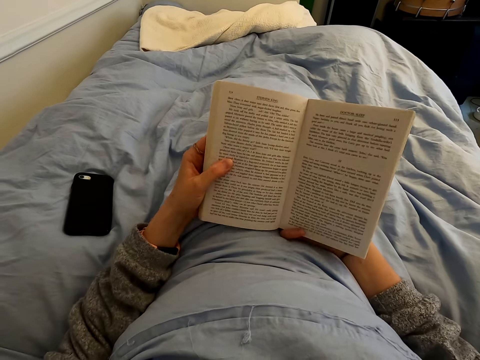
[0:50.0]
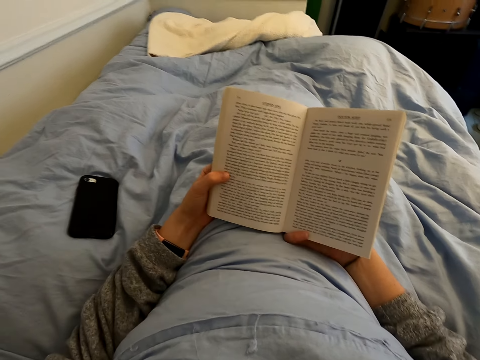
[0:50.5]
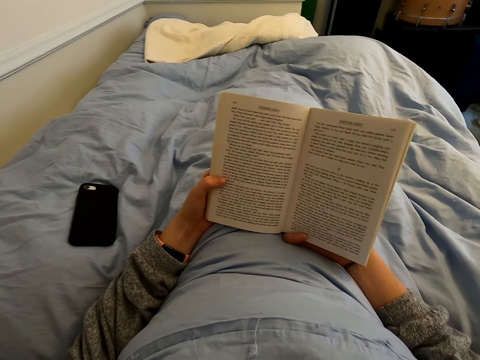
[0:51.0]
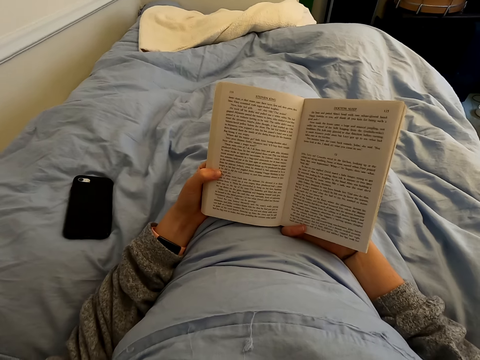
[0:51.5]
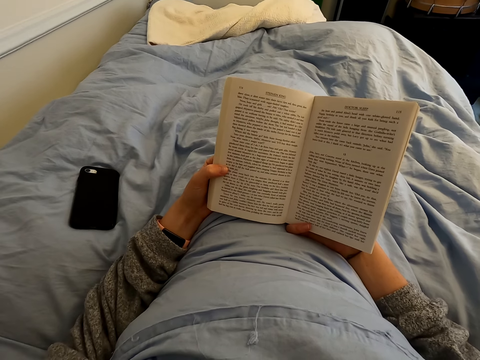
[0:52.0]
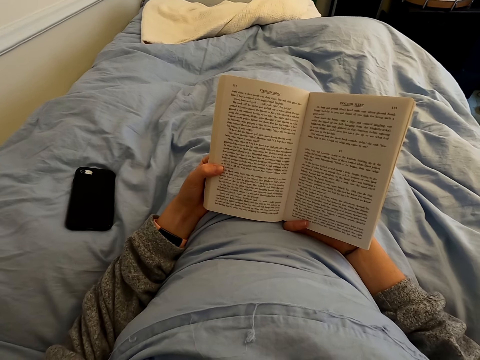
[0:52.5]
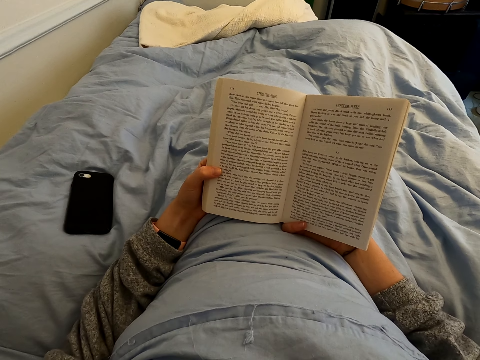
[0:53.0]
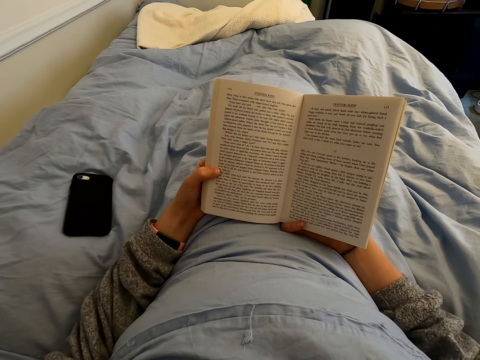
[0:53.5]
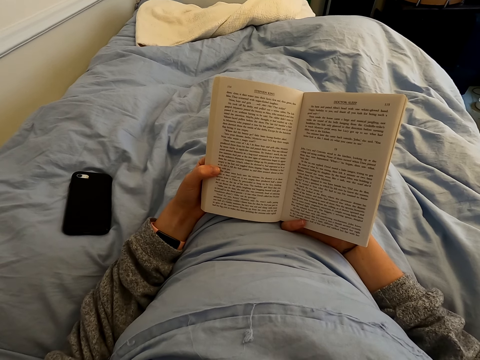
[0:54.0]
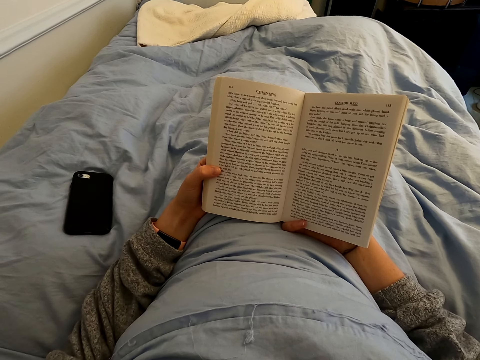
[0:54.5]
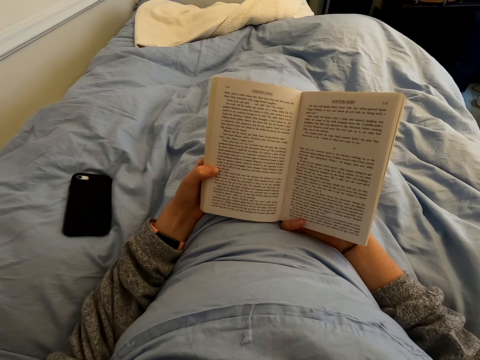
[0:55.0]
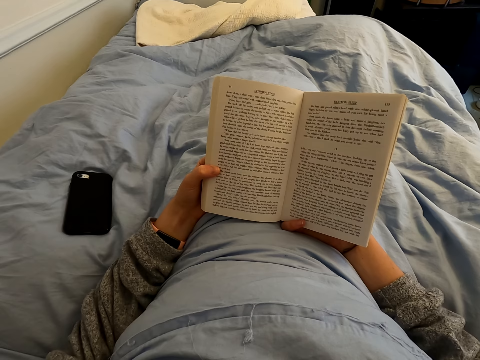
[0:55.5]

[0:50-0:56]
The camera wearer reads the book.

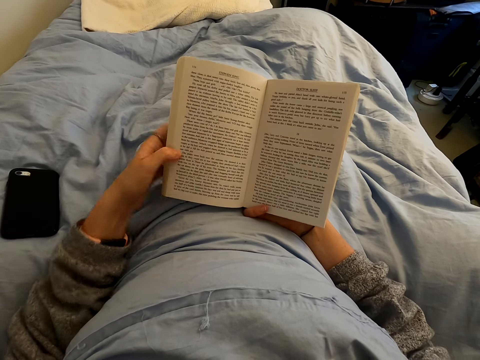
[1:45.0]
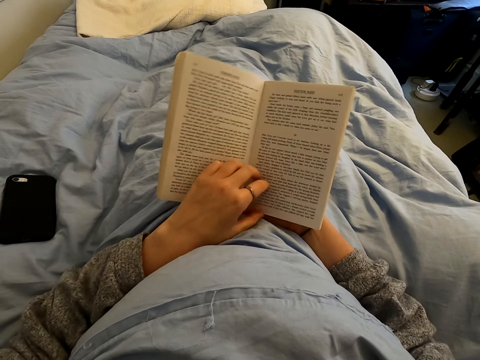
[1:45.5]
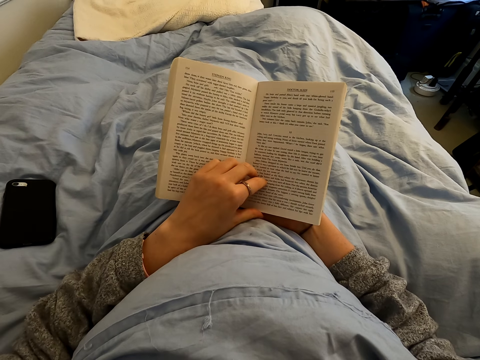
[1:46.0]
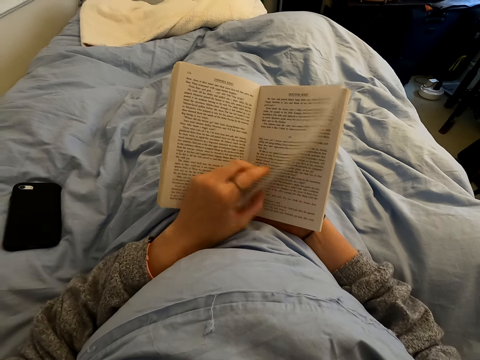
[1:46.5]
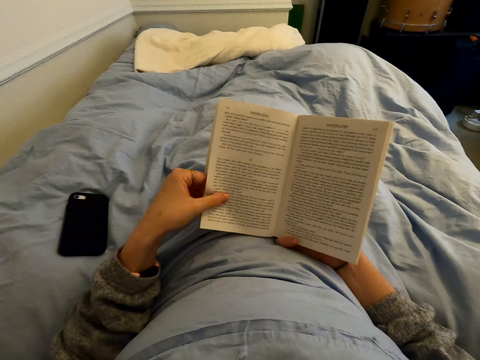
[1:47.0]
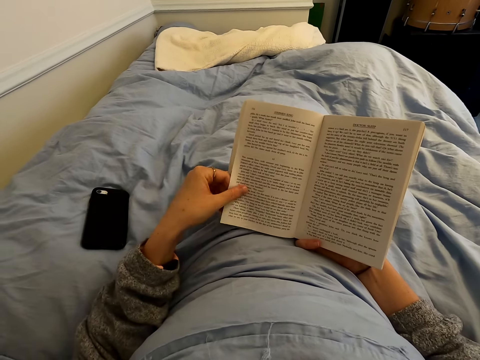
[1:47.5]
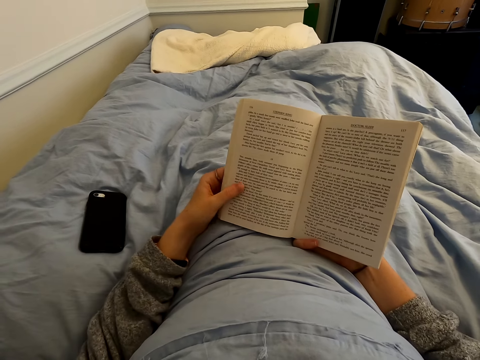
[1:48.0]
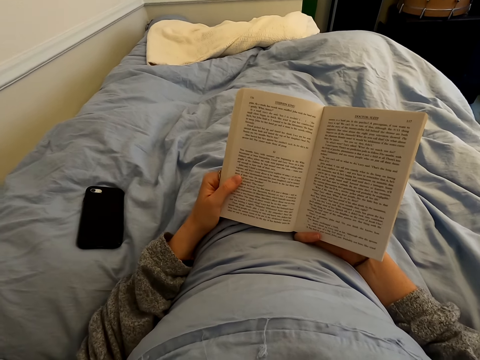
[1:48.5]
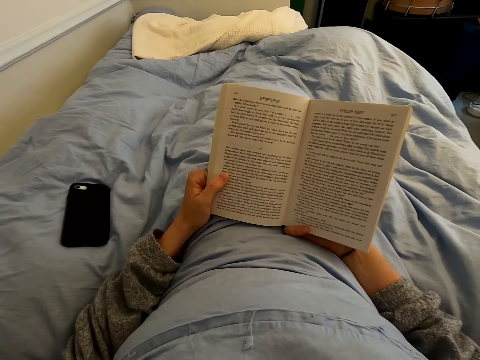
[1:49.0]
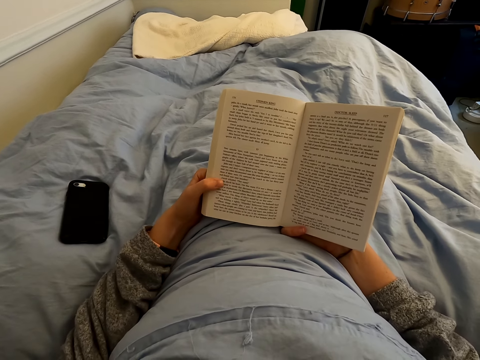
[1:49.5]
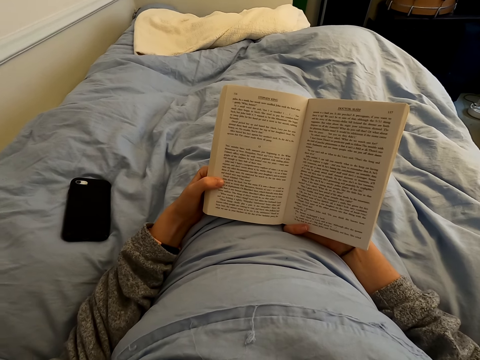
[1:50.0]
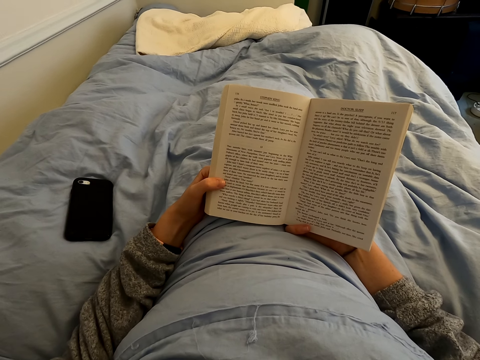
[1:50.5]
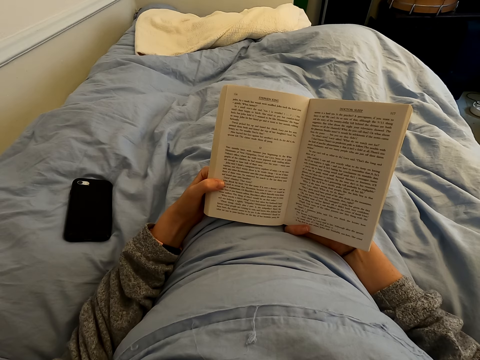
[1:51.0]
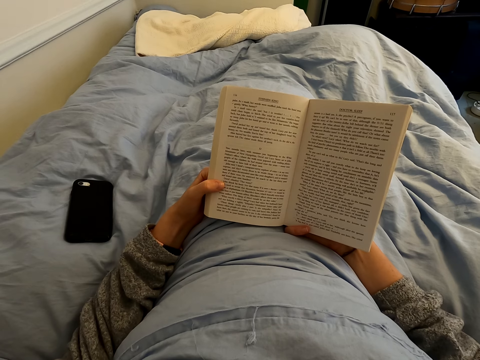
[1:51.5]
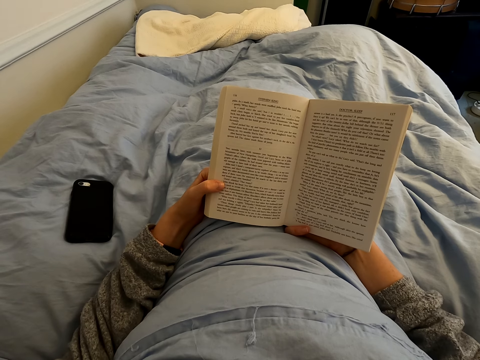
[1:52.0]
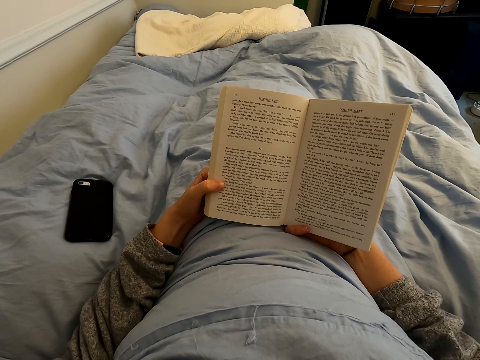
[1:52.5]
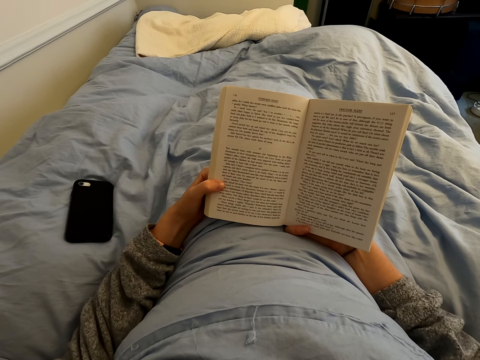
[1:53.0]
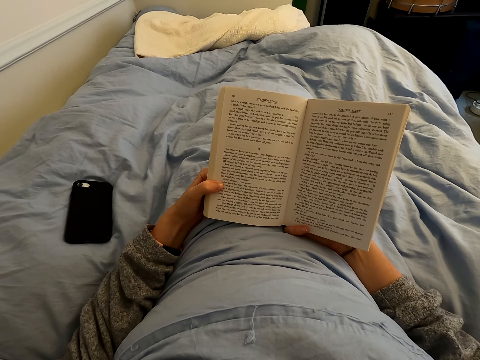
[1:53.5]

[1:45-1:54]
The camera wearer turns a page of the book. They read the book.

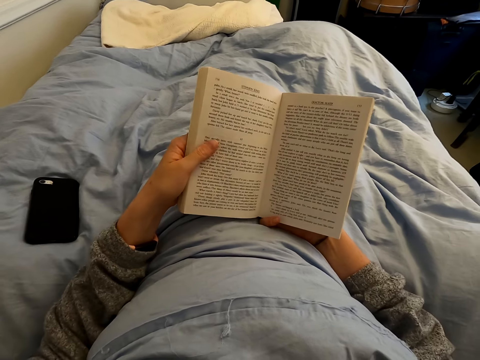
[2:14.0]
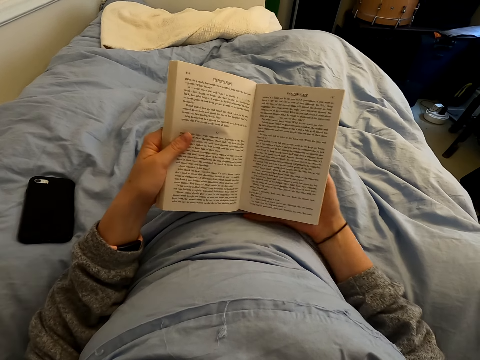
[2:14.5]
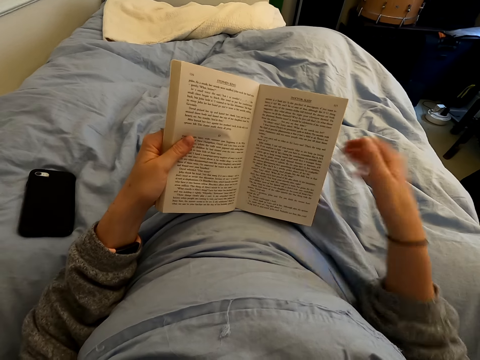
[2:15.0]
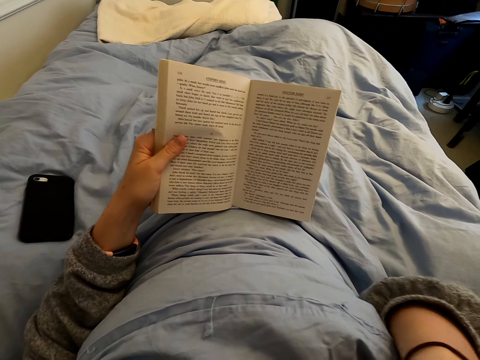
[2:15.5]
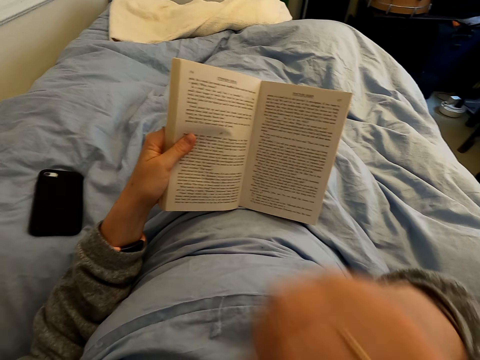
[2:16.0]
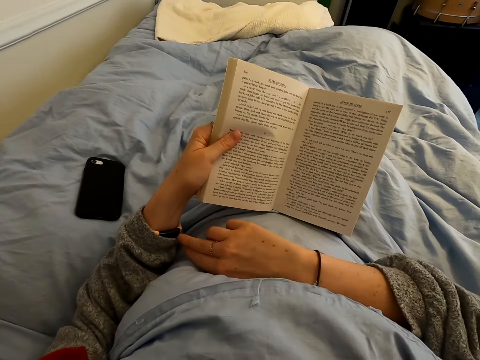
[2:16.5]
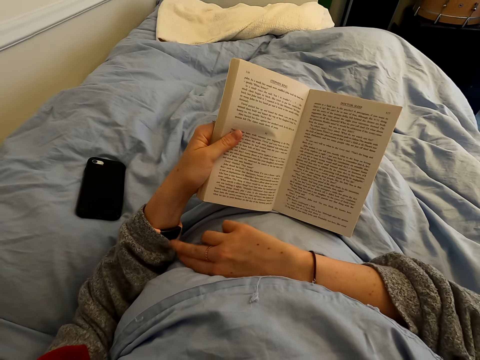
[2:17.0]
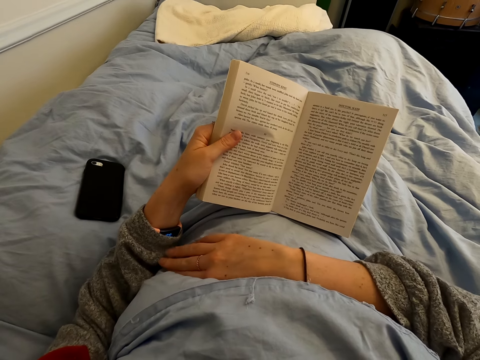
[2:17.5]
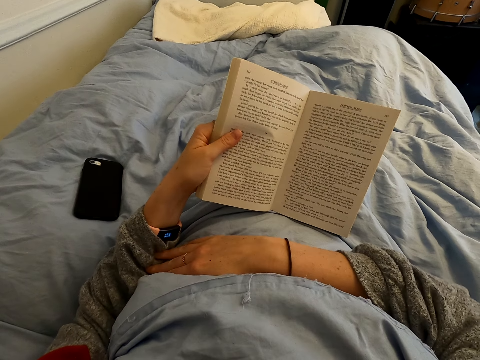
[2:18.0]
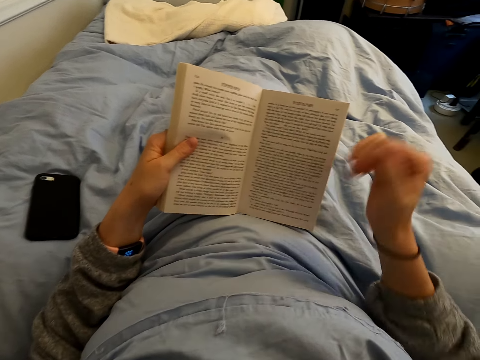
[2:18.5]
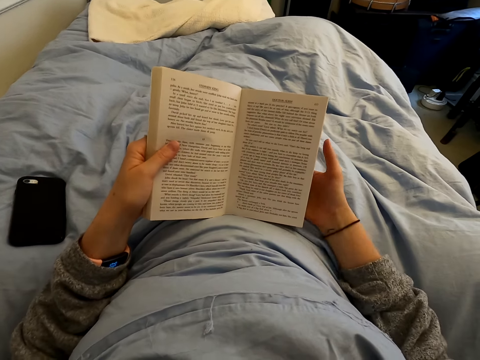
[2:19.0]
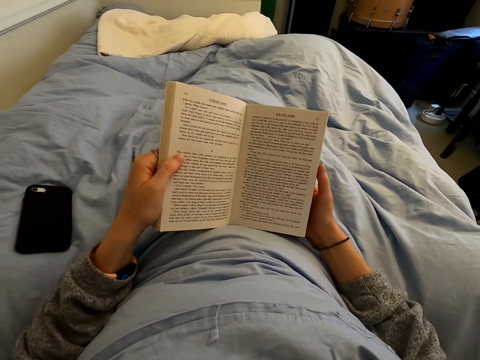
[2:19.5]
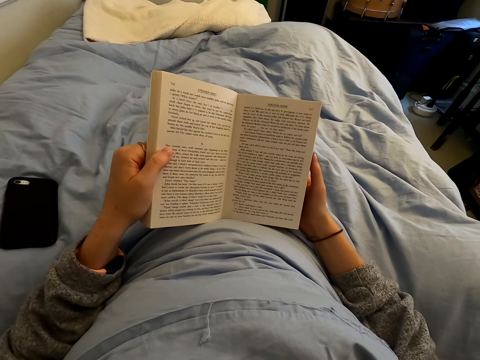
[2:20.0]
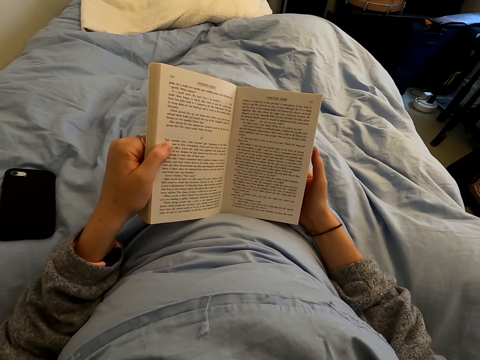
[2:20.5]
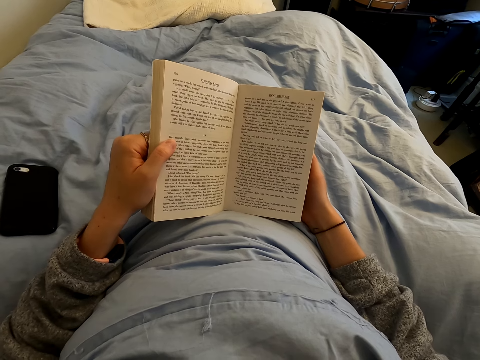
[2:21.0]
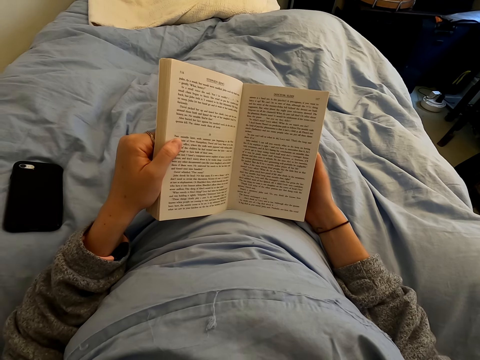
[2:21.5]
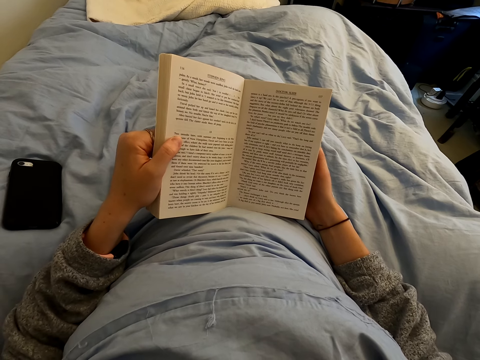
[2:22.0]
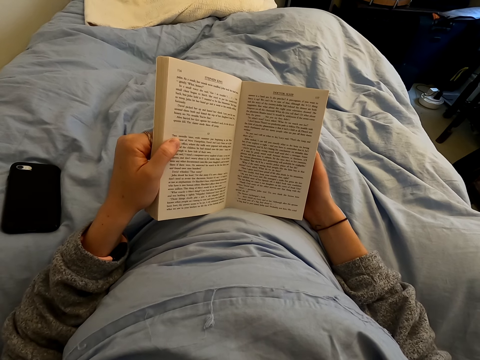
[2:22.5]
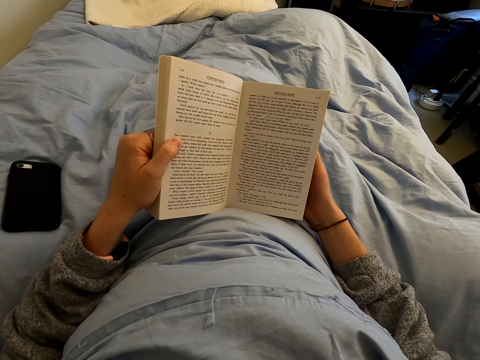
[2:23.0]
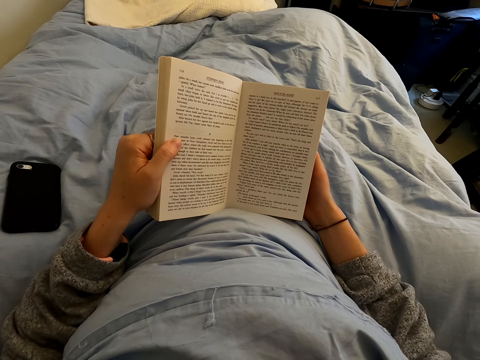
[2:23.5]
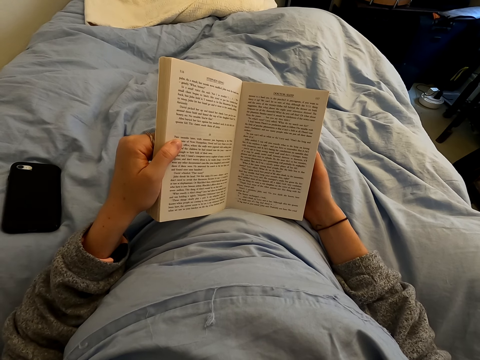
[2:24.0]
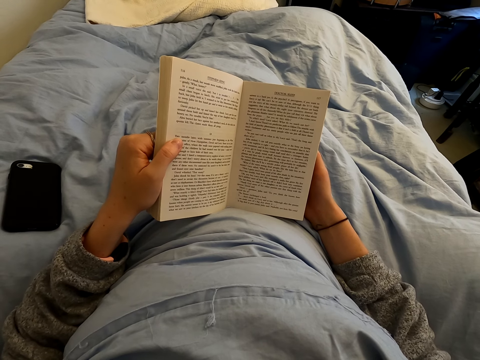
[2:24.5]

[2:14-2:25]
The camera wearer scratches his face. He looks at his watch and presses his watch. He holds the book.
